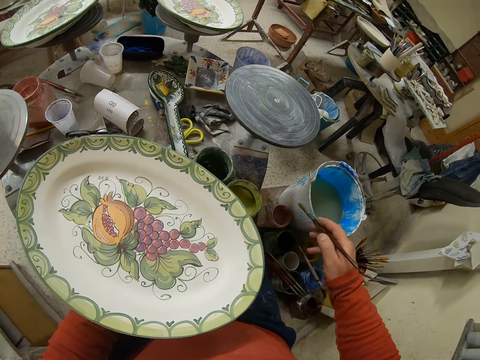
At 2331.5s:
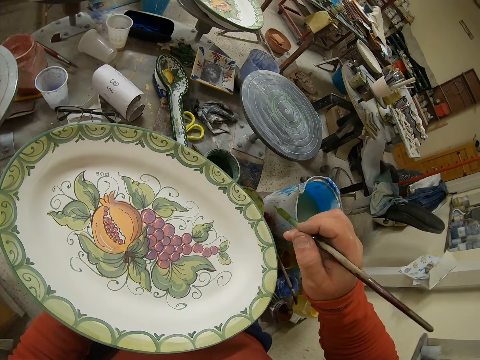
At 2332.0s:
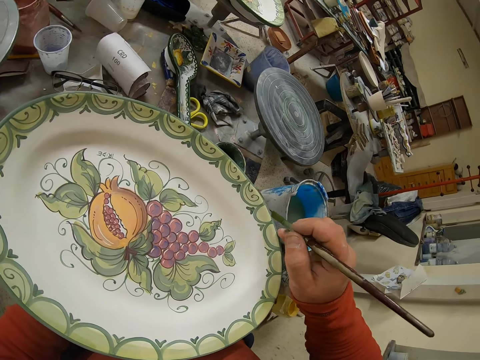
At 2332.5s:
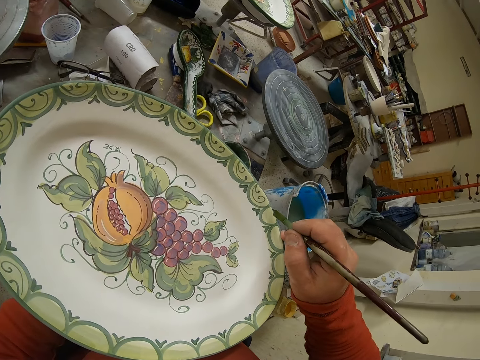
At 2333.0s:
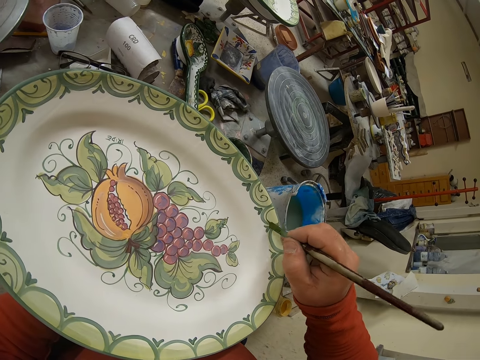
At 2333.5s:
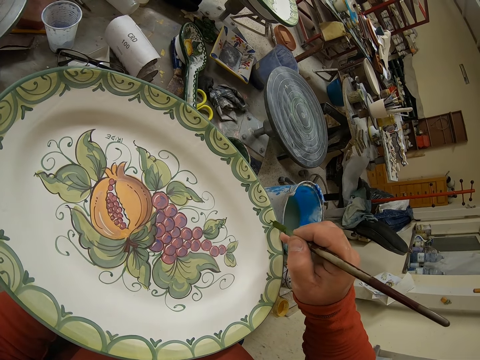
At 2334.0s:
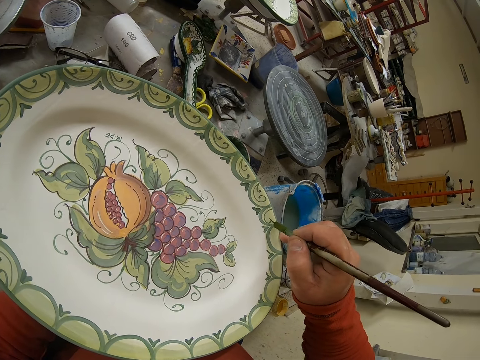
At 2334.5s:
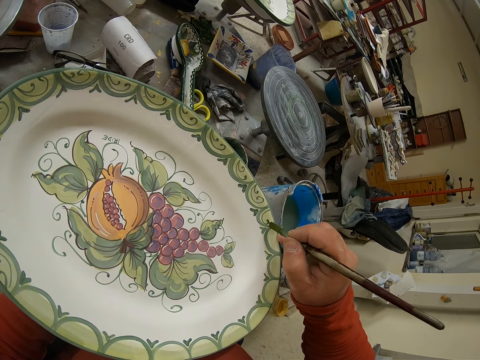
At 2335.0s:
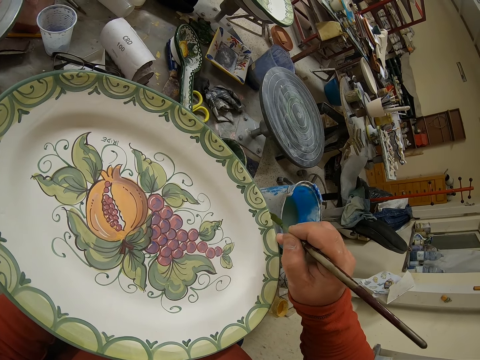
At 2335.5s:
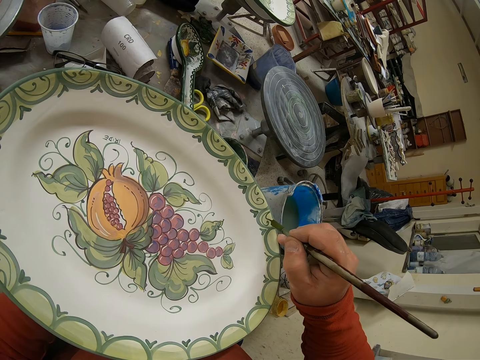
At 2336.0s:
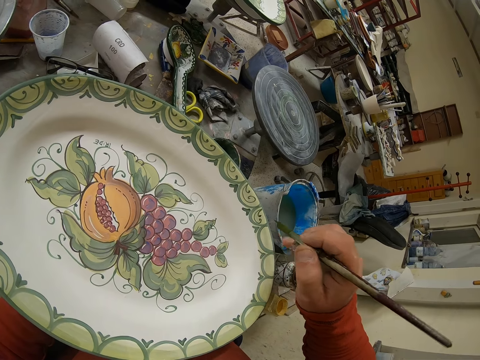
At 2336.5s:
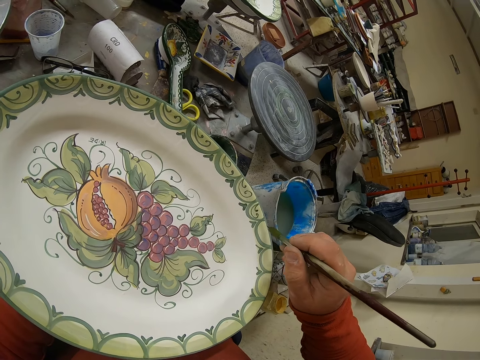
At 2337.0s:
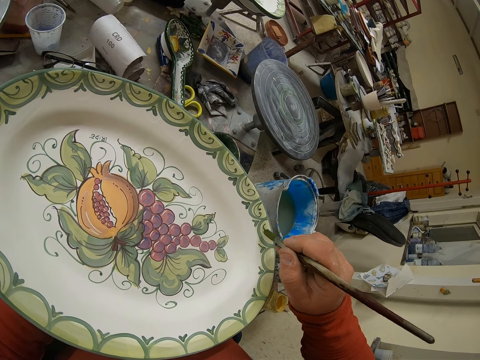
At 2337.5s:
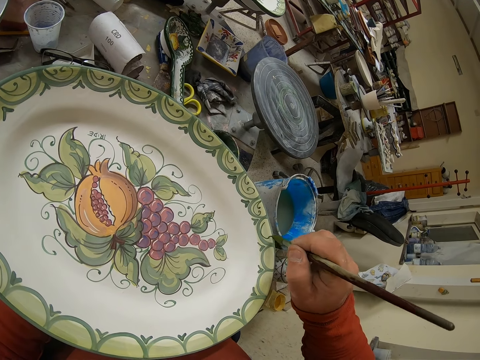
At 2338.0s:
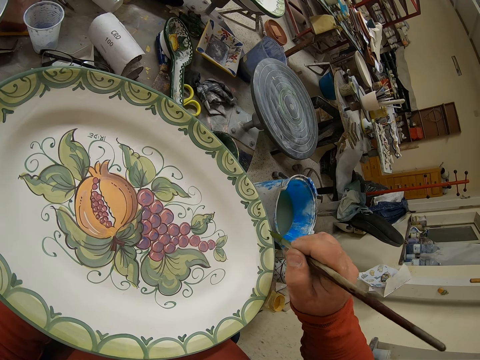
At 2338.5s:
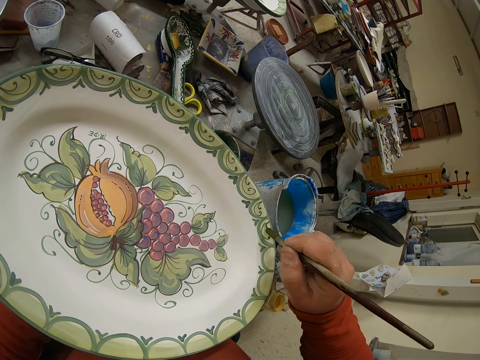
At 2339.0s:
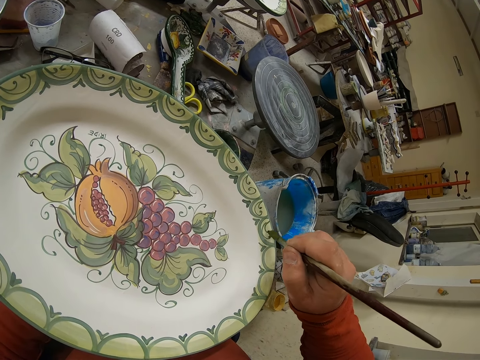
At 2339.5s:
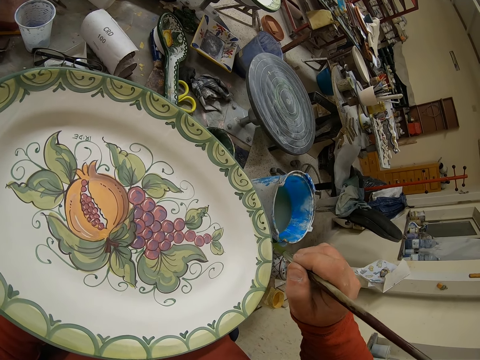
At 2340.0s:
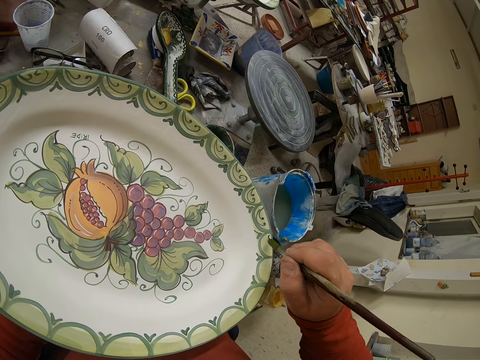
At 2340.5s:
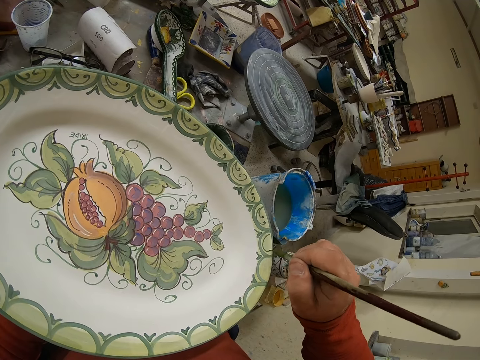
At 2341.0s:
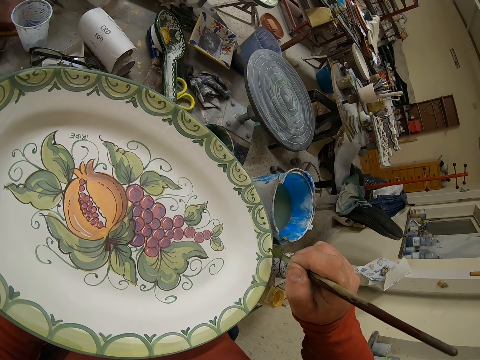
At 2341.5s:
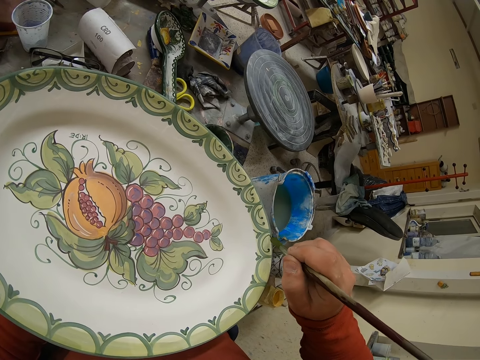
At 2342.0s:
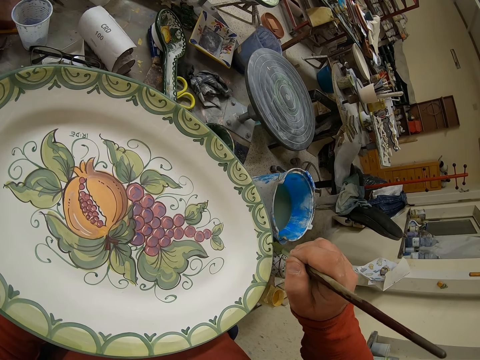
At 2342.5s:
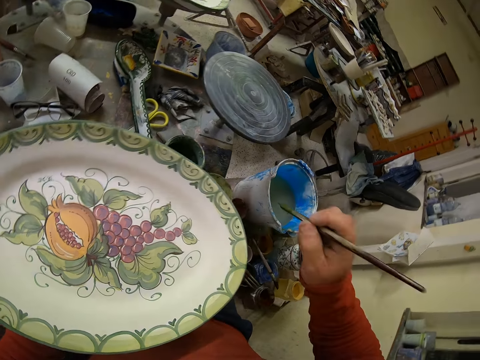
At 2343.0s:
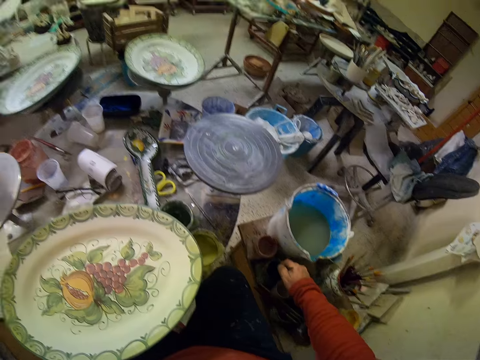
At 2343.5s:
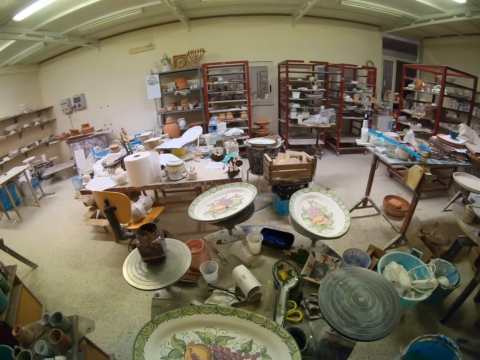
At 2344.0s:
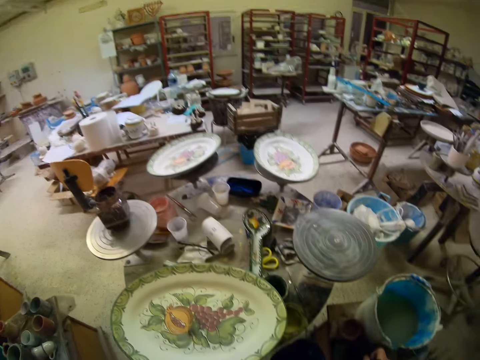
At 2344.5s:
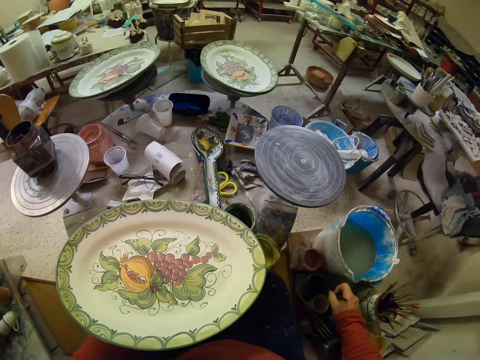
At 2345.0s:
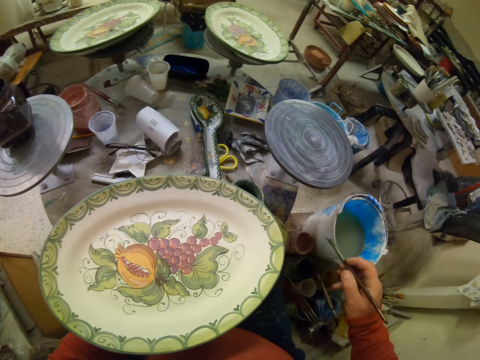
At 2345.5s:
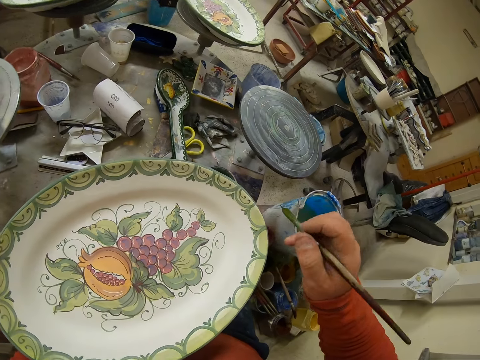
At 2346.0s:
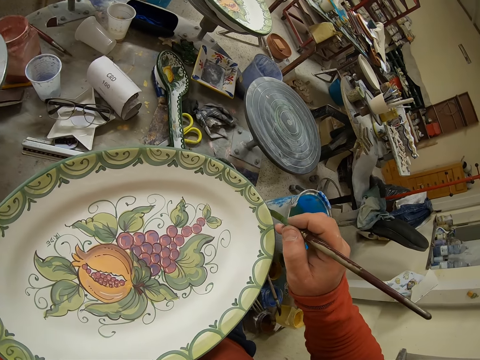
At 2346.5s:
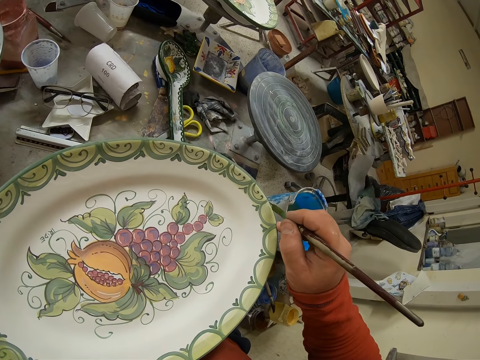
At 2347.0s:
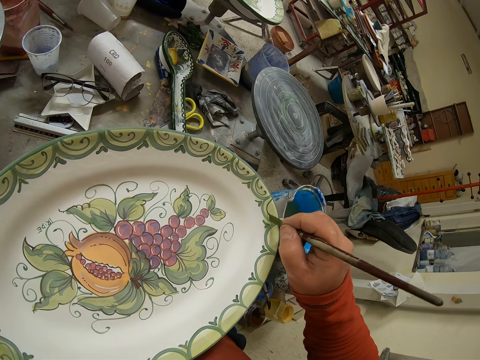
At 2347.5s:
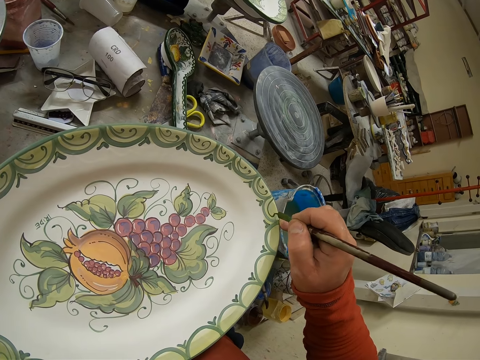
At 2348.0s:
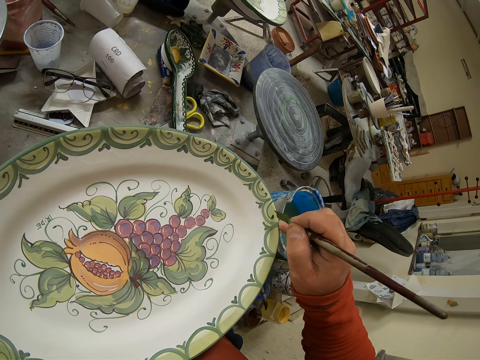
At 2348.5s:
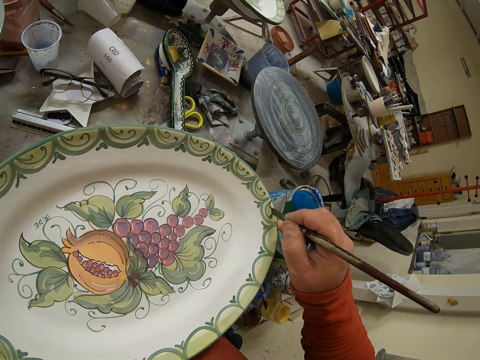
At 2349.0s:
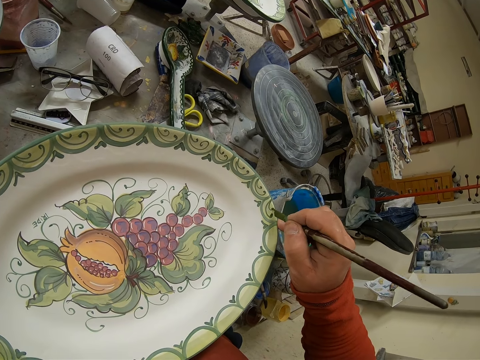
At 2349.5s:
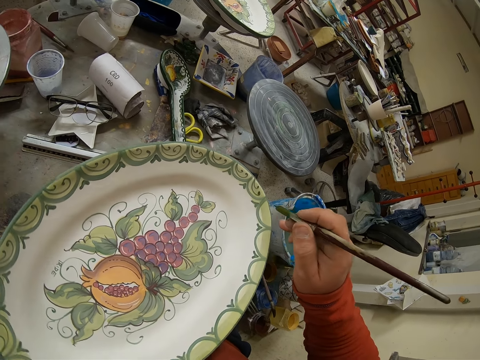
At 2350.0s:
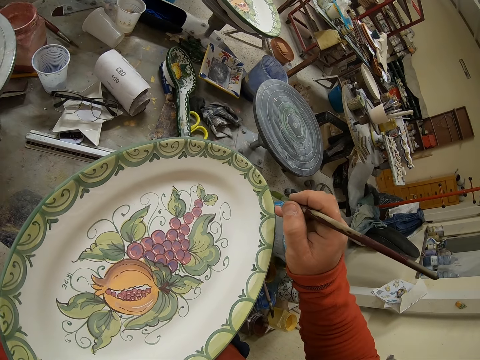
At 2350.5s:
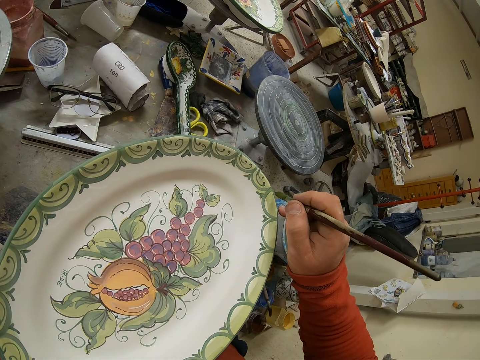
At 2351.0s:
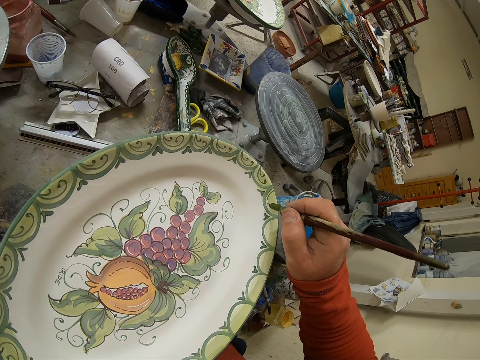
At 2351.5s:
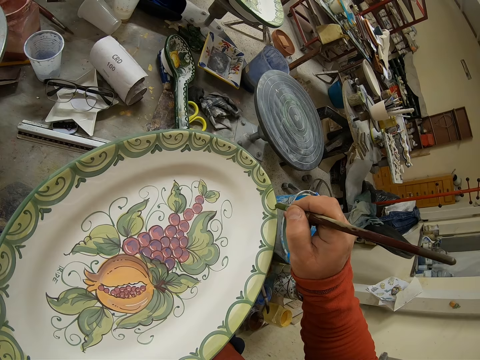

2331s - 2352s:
The camera wearer paints the tray. They dip the brush in the paint. They paint the tray.

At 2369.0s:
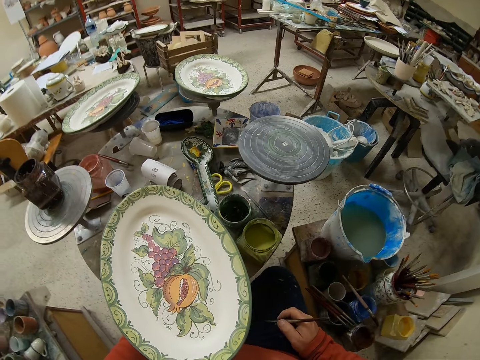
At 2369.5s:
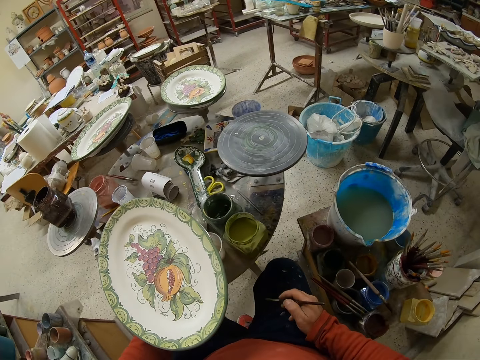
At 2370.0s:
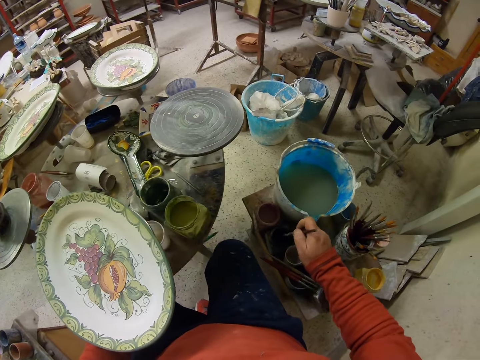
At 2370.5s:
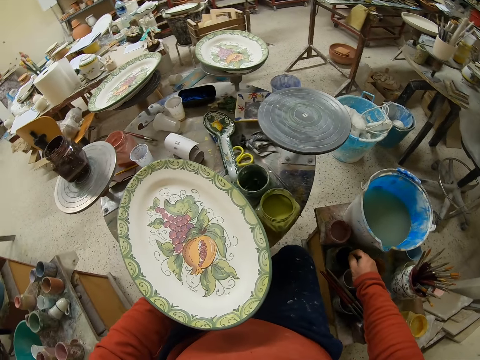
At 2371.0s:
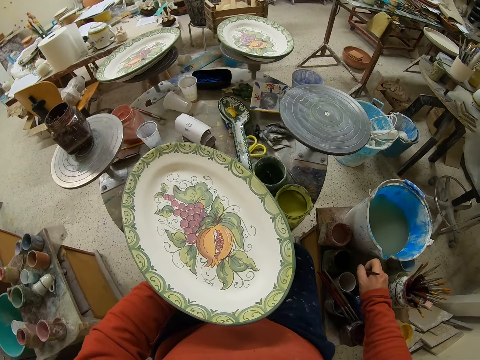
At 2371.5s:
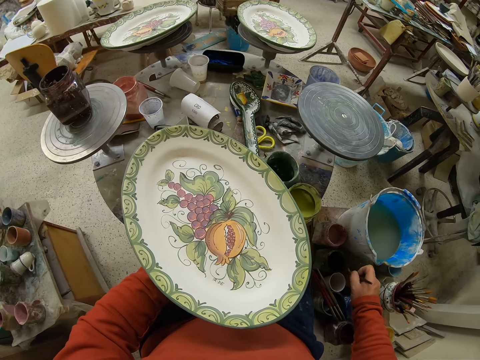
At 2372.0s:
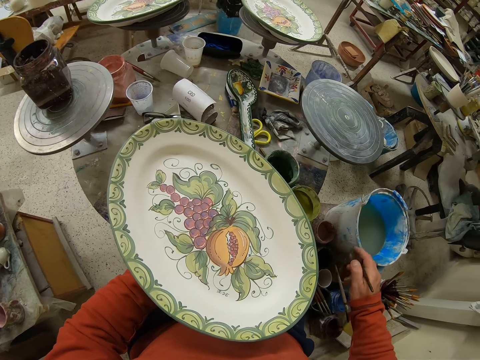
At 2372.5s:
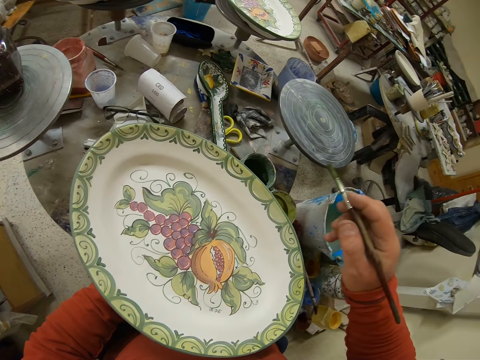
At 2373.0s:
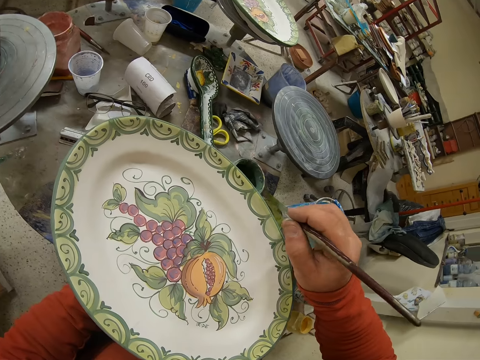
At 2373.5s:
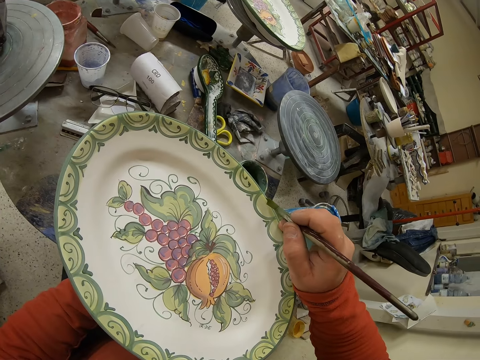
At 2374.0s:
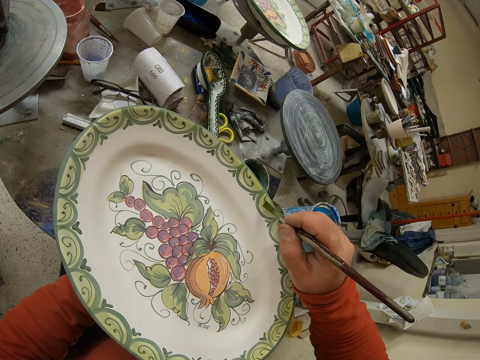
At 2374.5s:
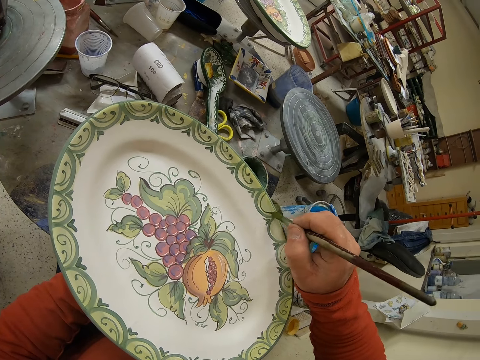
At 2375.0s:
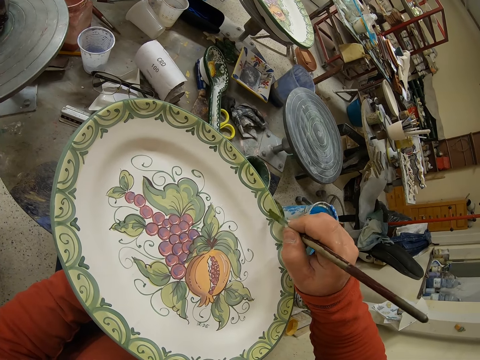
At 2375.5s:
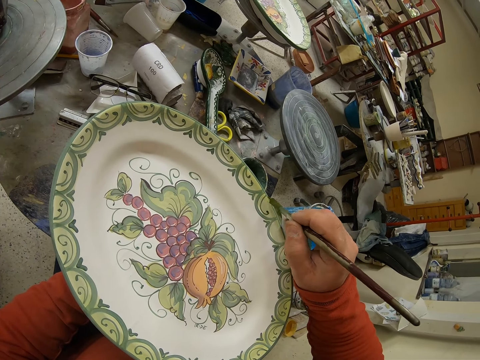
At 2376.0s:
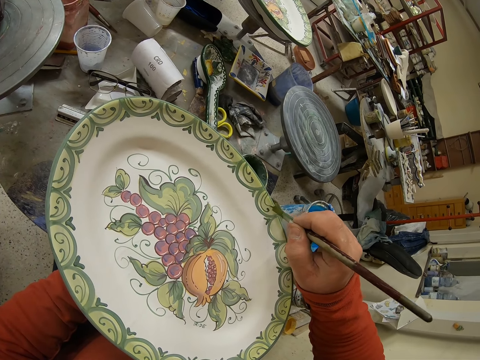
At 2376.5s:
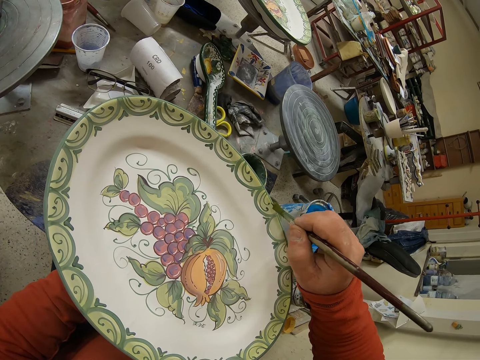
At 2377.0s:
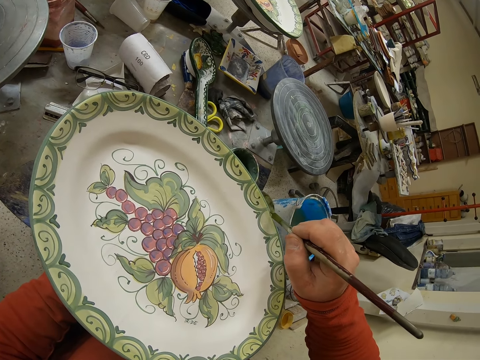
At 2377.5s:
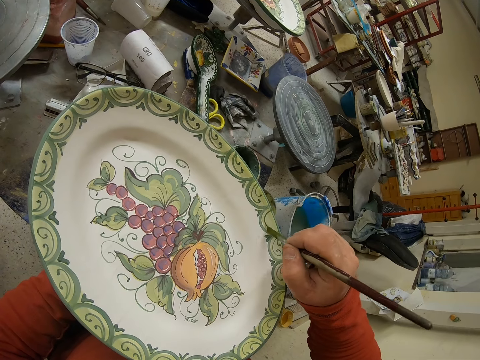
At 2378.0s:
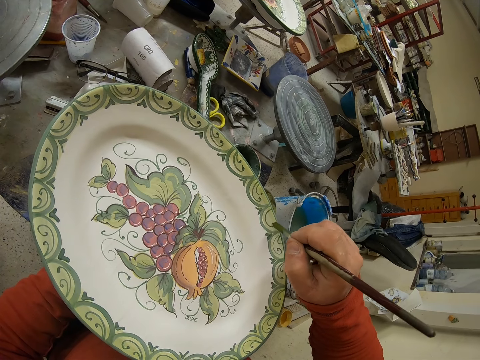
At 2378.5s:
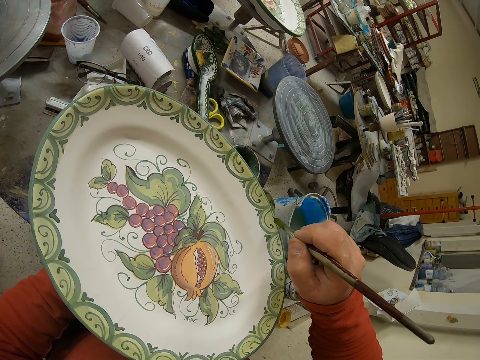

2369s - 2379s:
The camera wearer dips the brush in the paint. They paint the tray.
